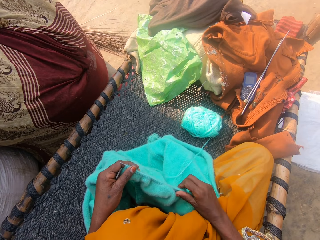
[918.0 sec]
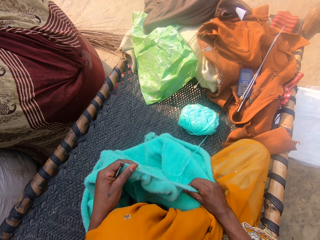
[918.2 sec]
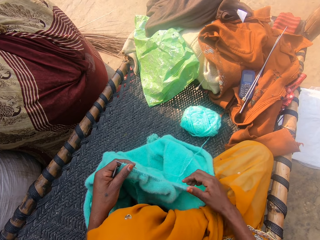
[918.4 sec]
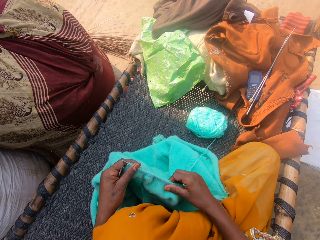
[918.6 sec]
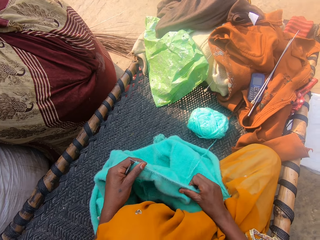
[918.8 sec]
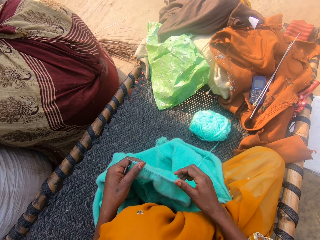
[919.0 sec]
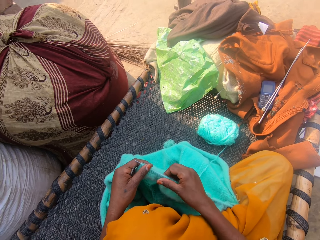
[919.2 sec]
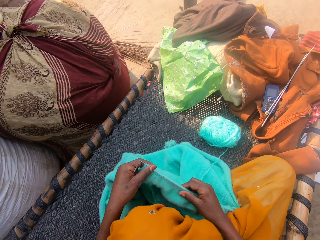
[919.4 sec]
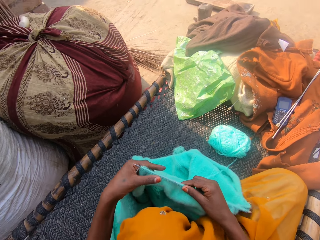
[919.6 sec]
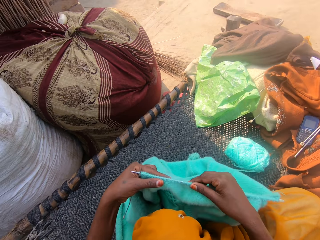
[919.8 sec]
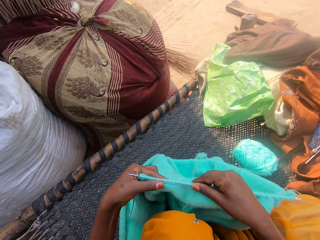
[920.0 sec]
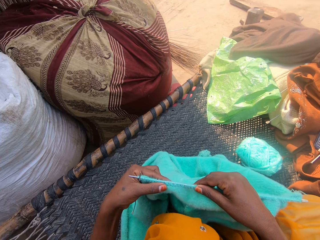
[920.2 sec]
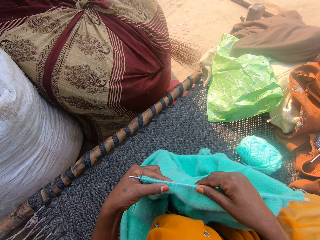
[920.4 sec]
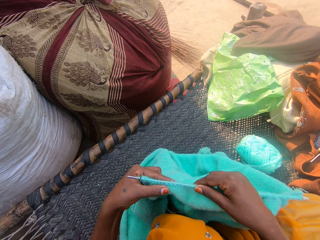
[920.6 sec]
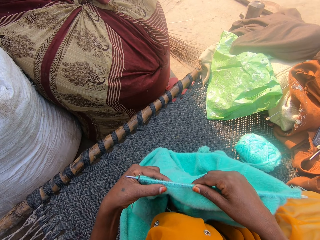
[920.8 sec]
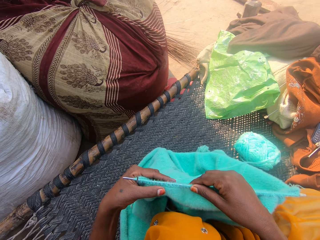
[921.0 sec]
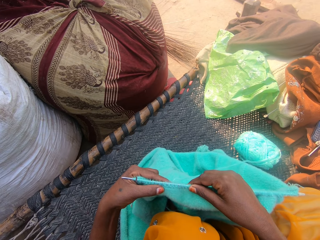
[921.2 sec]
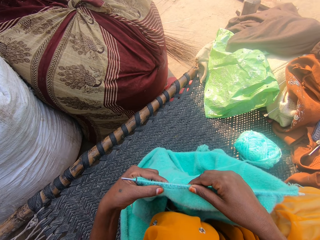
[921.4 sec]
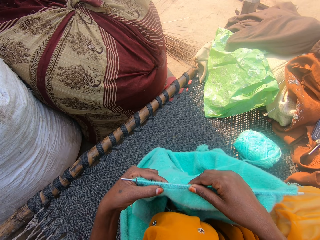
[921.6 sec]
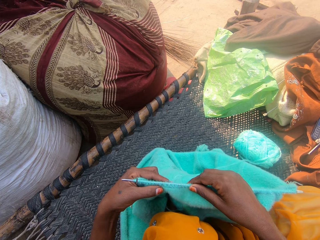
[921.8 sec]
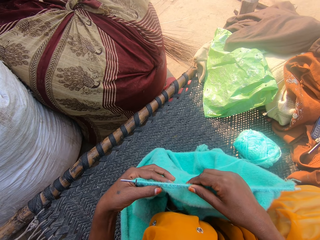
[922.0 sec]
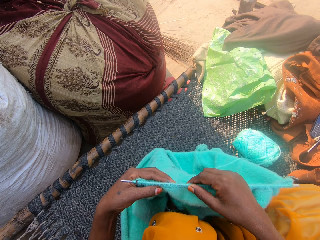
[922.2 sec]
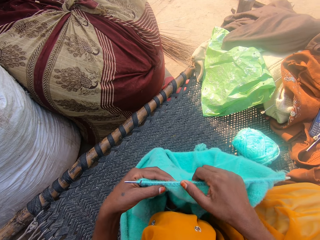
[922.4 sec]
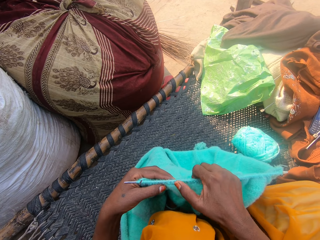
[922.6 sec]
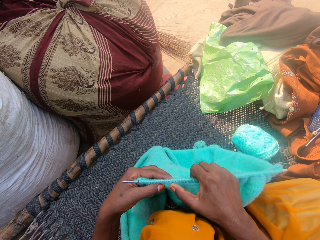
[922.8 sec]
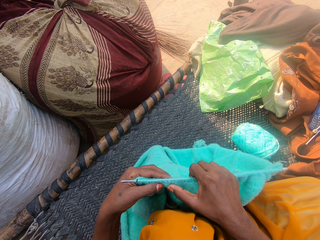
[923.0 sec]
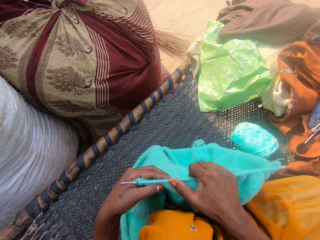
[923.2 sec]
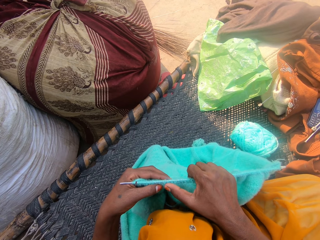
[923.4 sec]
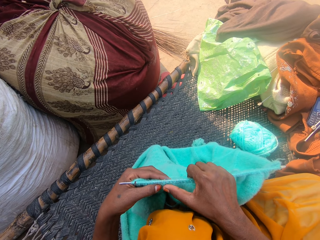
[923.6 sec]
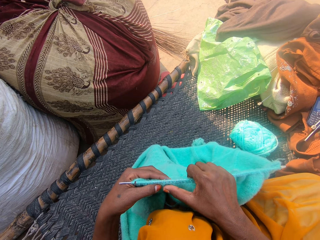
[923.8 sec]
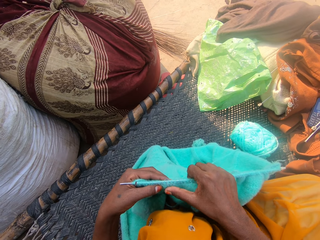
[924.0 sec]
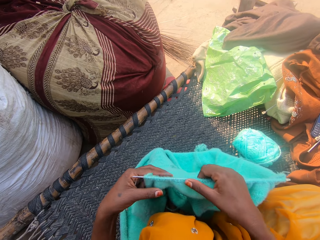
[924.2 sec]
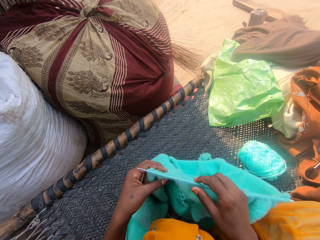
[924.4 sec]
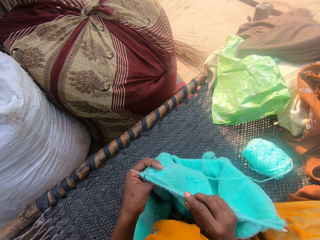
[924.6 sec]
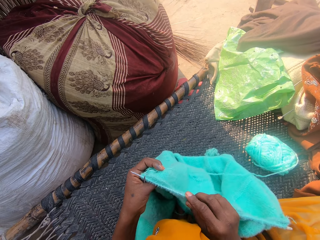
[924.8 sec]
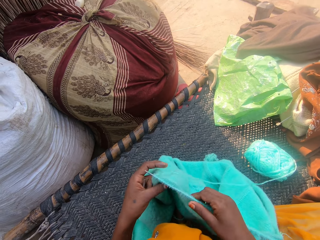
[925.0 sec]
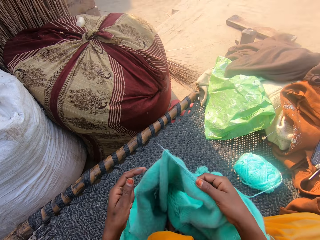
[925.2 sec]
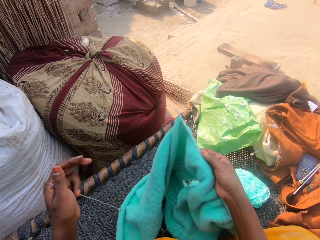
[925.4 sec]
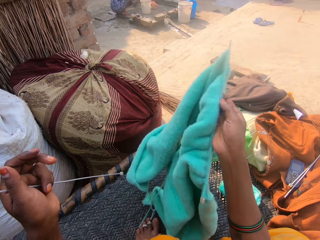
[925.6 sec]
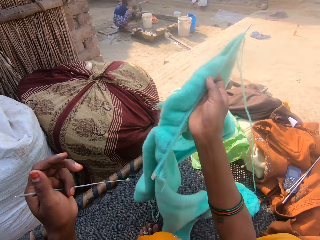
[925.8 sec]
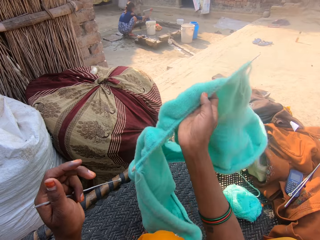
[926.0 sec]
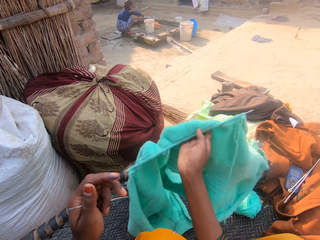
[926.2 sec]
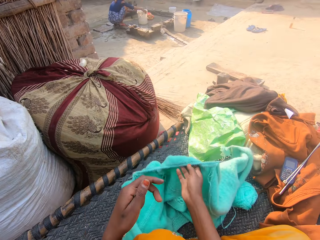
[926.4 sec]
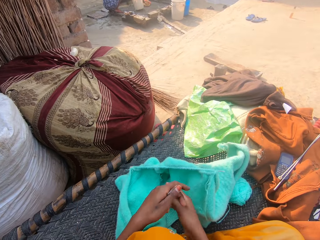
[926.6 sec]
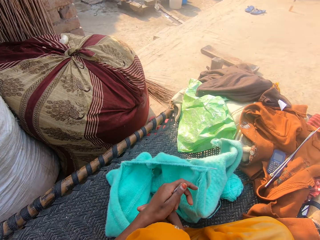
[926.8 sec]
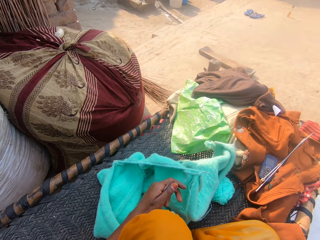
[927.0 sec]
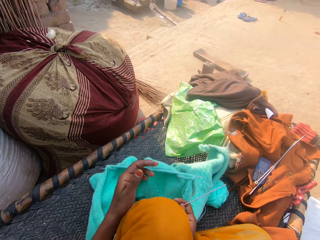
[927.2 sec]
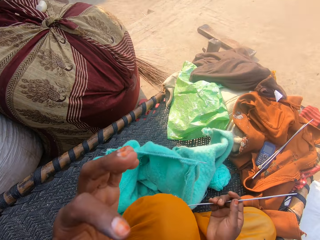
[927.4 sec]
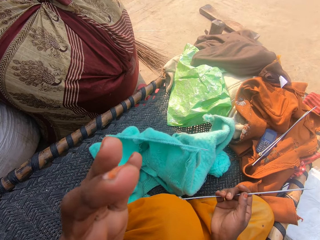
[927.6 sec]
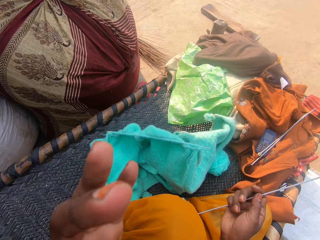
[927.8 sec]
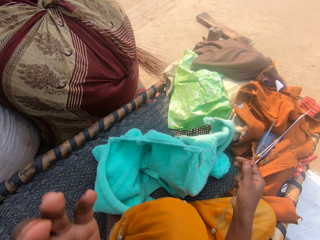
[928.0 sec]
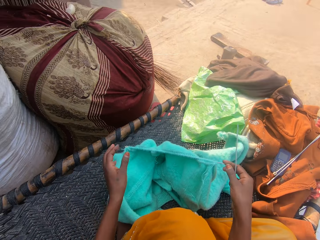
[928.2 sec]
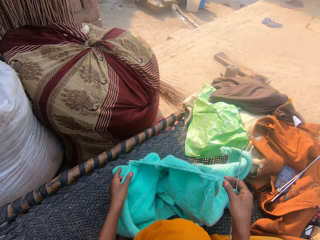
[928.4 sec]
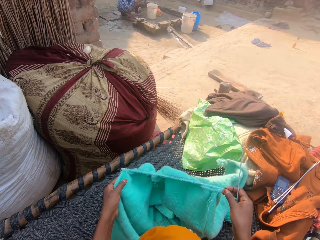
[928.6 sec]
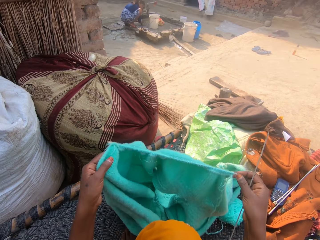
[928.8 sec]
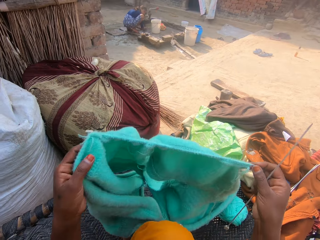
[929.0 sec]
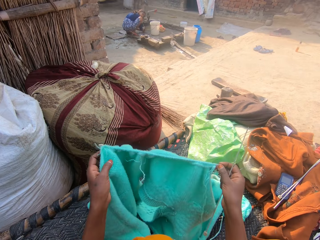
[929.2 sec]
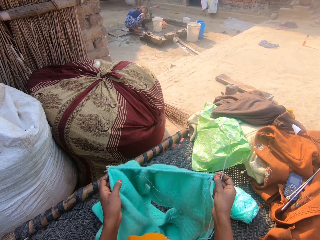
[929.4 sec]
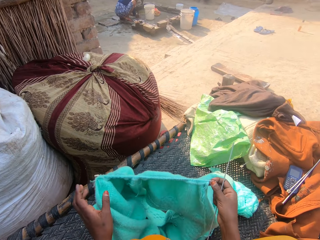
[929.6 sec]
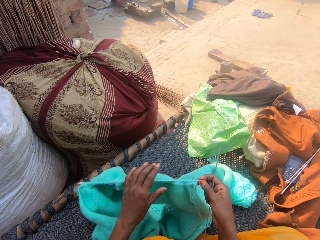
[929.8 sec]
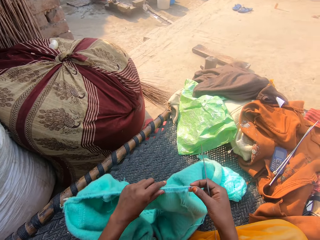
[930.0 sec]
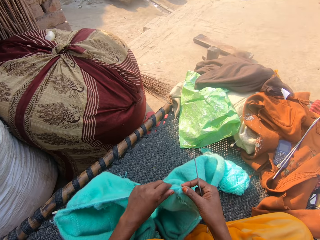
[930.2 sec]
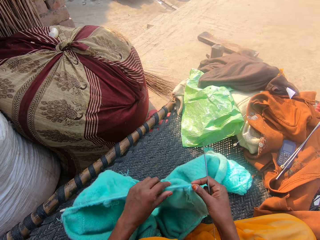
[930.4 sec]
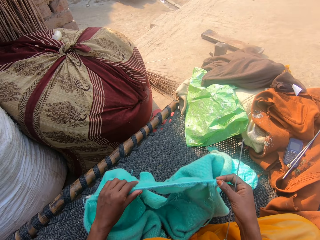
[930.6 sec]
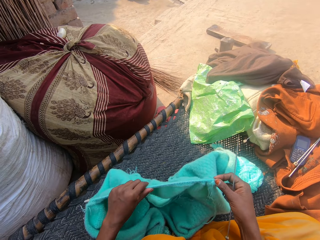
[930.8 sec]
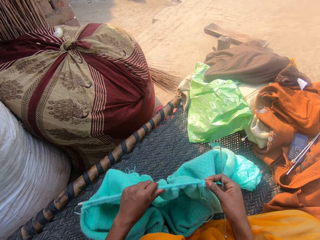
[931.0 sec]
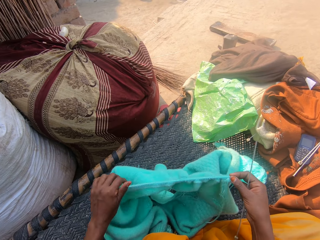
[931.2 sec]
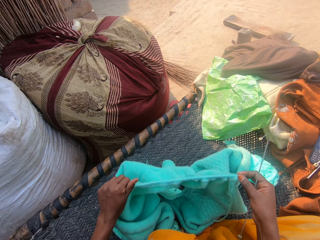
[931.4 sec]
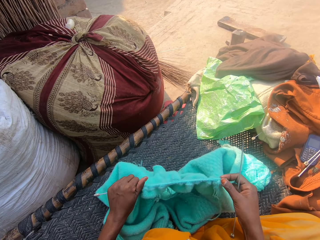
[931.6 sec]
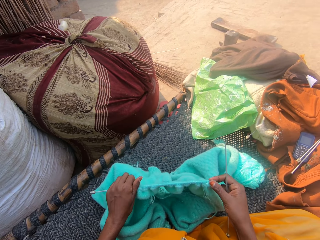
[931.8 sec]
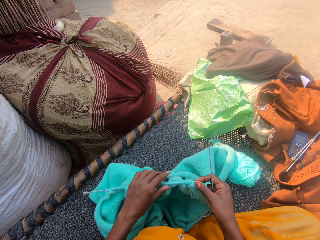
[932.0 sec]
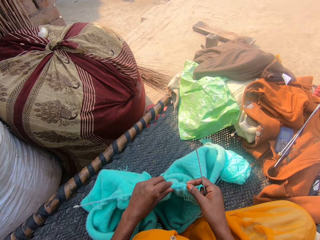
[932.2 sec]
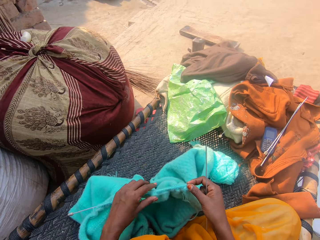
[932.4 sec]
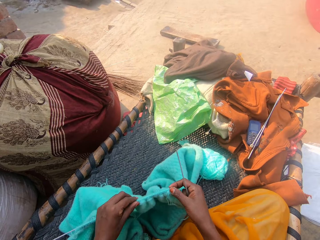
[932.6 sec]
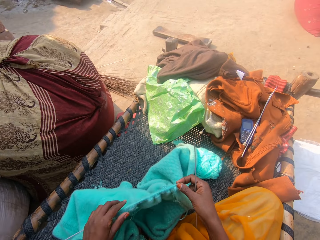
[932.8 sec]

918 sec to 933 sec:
The camera wearer stretches the fabric. She feels the fabric. She turns the fabric, raises the fabric and turns the fabric. She drops the crochet on the mat. She adjusts the camera. She picks up the crochet from the mat. She stretches the fabric. She adjusts the crochet with her left hand.

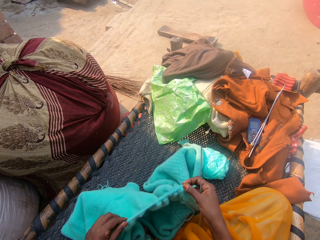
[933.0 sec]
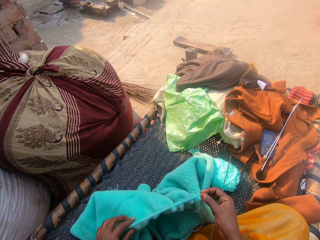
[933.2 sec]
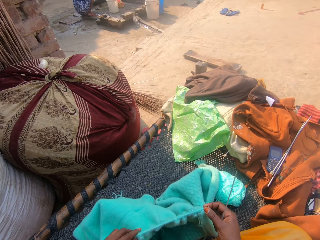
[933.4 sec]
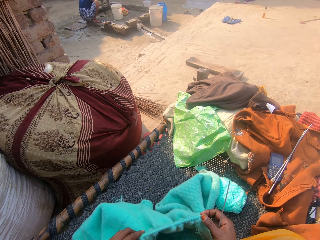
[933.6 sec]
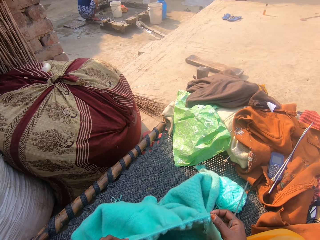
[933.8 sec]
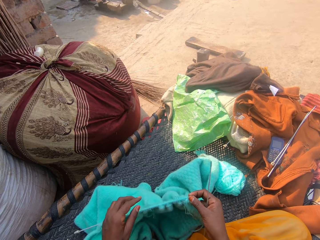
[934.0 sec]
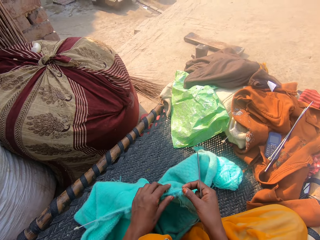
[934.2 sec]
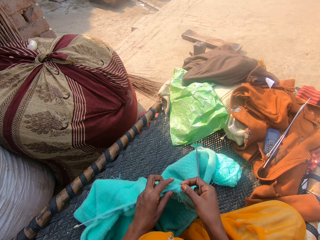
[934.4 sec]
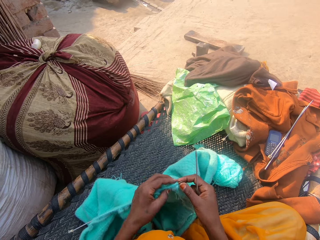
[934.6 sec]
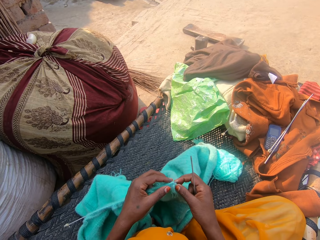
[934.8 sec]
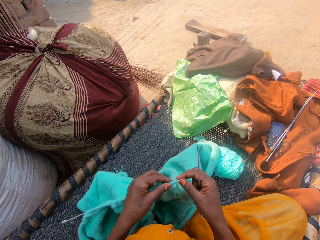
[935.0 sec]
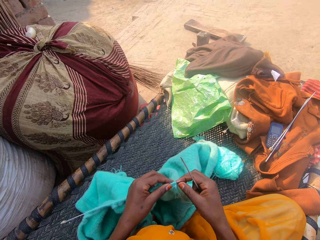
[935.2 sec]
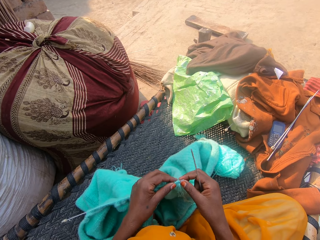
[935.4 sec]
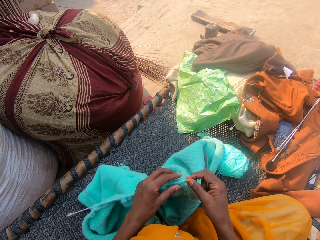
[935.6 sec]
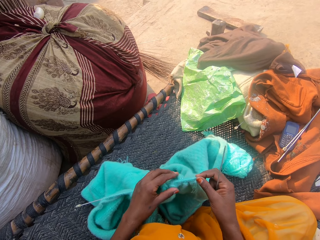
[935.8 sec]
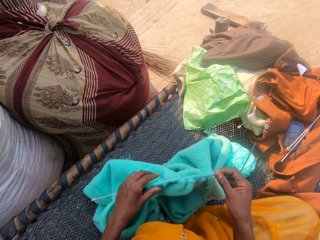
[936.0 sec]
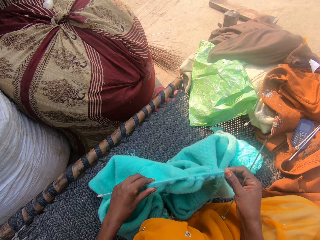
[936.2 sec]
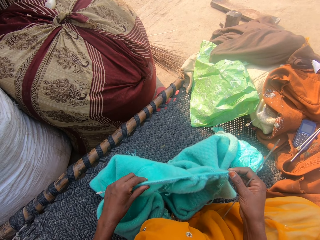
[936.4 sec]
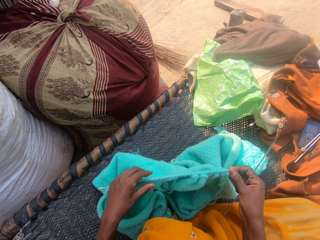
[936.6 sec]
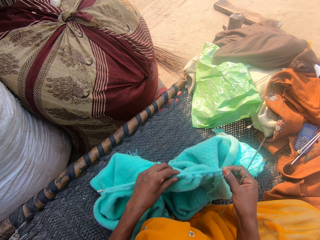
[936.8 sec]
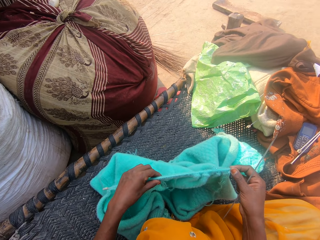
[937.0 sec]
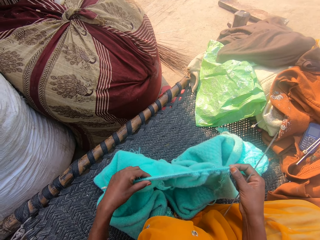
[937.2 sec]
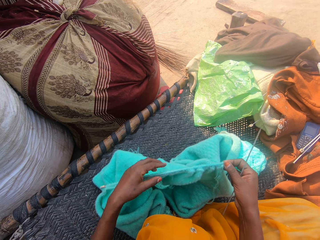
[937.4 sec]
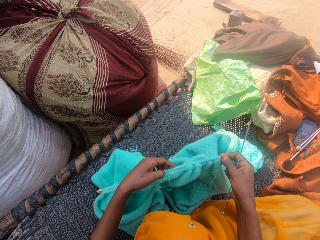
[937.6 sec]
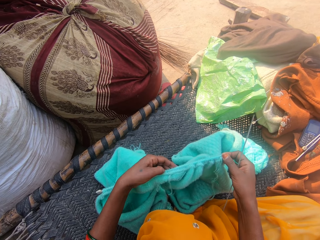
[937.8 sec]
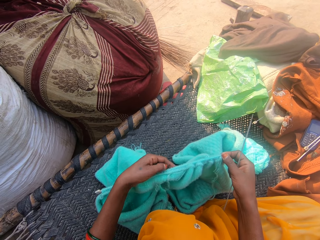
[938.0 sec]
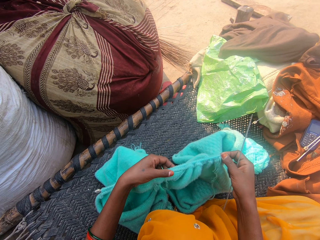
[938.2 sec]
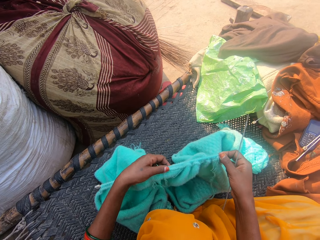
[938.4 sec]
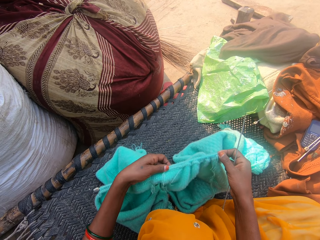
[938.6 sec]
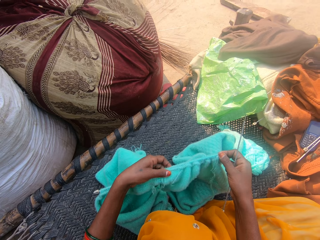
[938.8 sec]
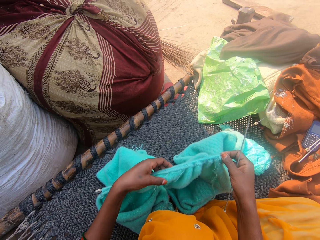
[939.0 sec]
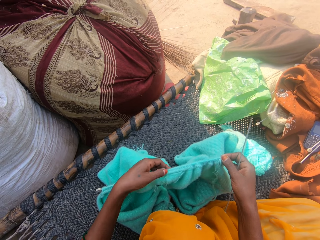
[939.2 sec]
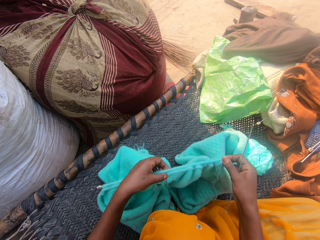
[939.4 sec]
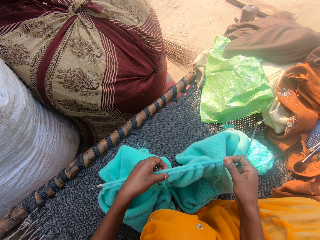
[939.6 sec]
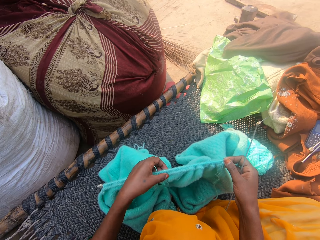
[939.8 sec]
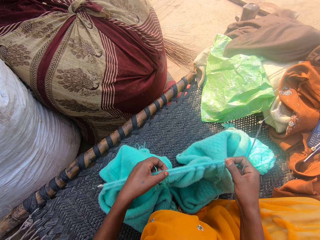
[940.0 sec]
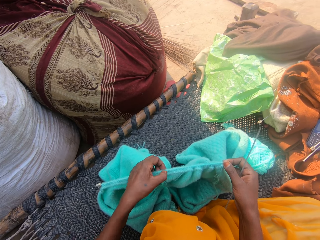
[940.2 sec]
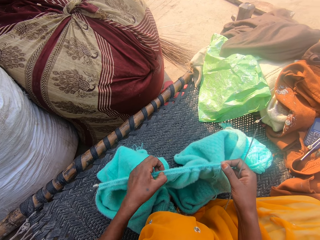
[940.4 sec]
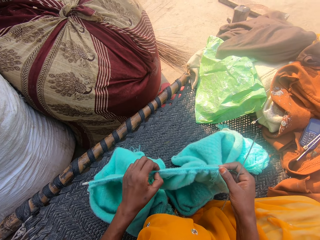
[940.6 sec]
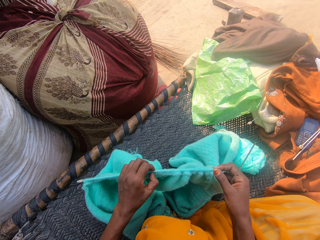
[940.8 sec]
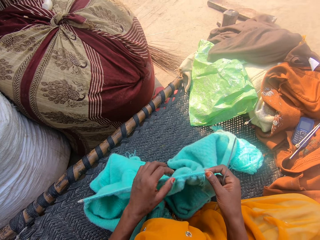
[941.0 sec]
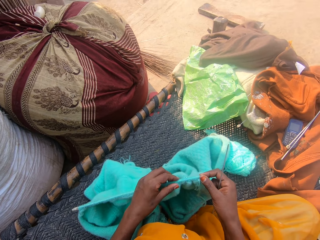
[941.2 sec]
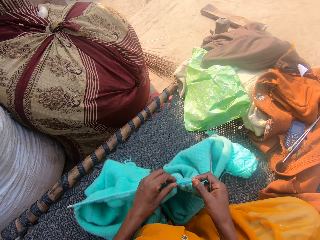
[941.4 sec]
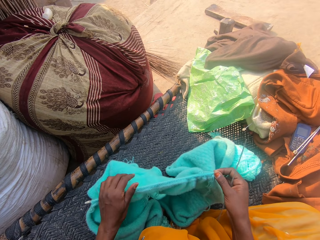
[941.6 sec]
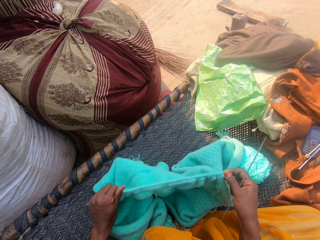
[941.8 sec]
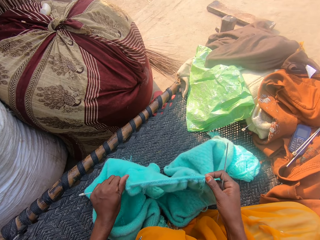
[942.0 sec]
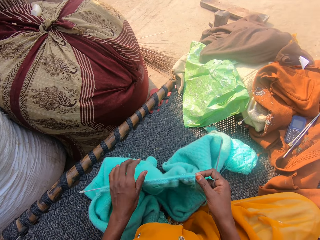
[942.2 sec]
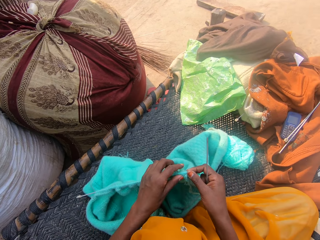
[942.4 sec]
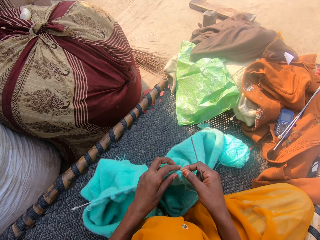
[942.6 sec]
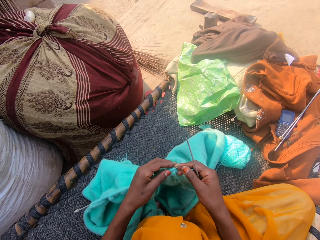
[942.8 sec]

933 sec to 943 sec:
The camera wearer feels the fabric. They stretch the fabric.
